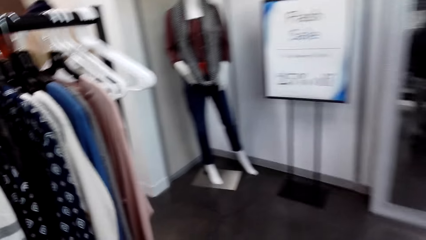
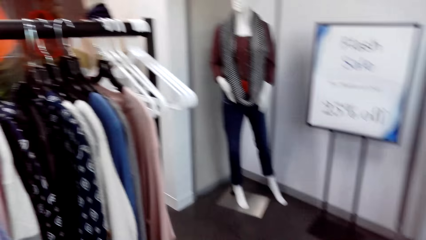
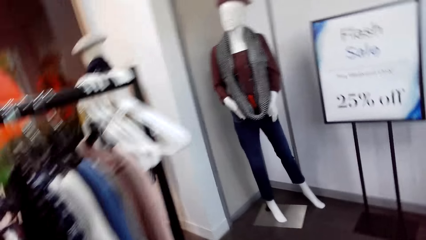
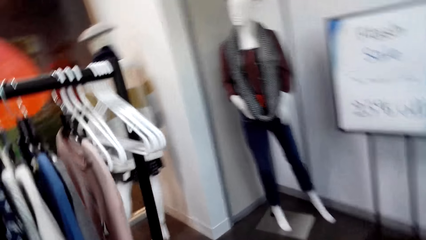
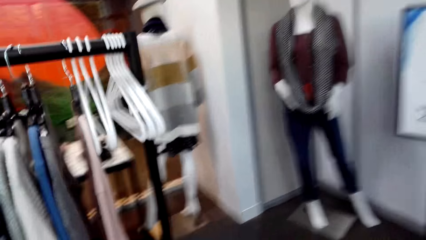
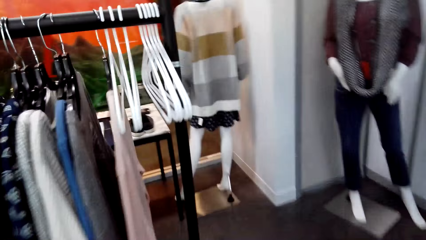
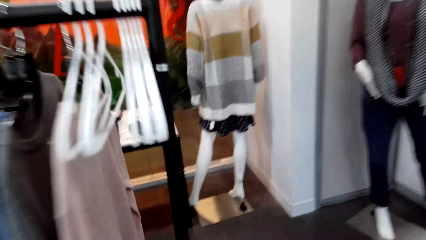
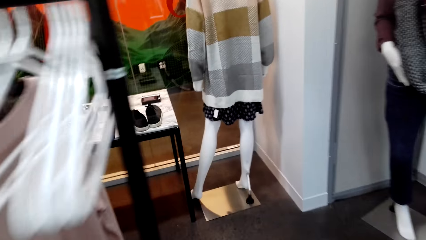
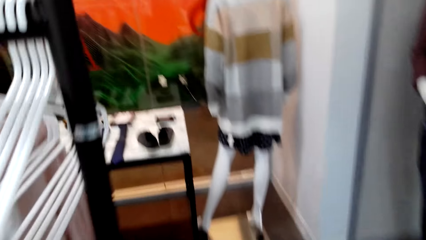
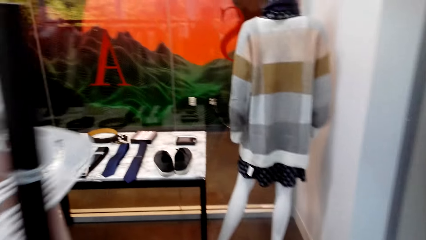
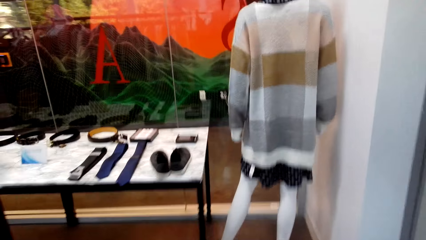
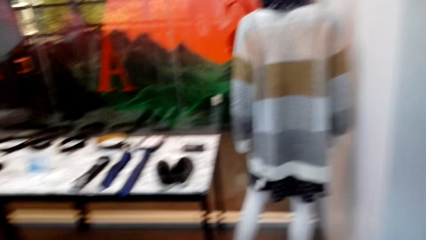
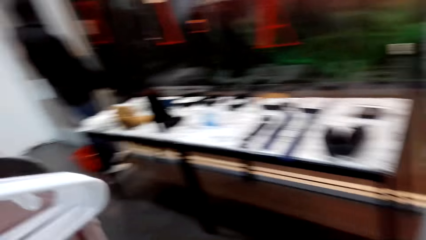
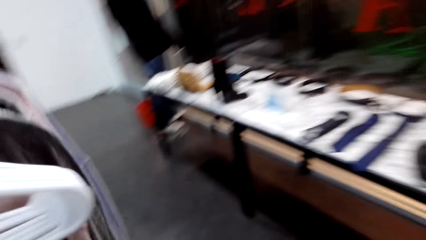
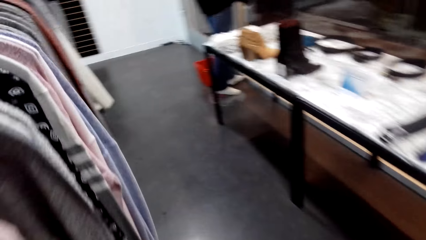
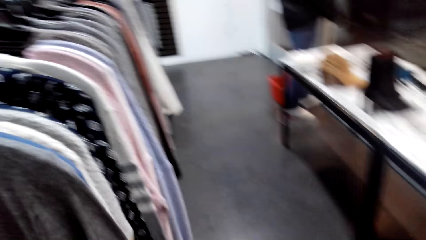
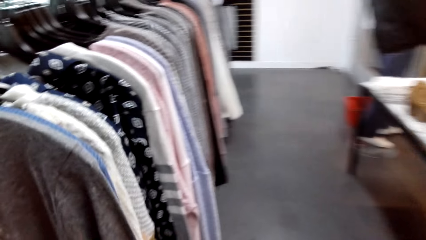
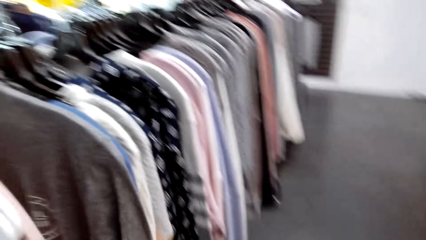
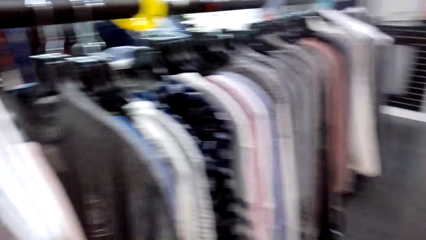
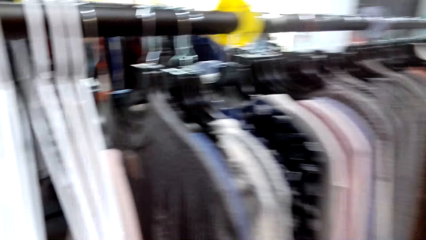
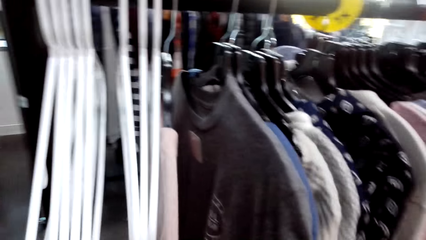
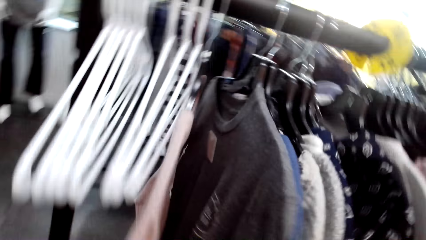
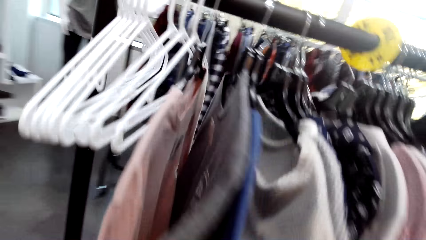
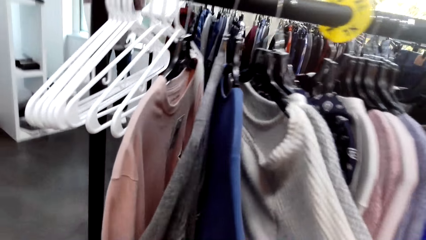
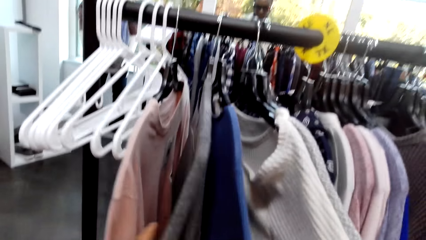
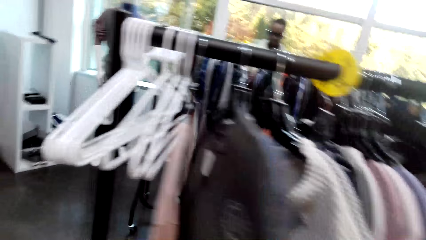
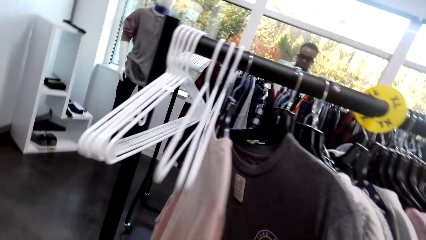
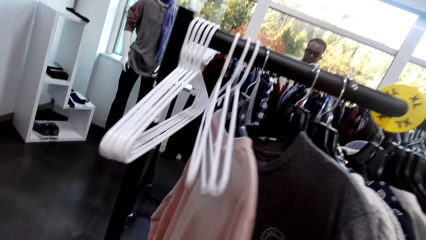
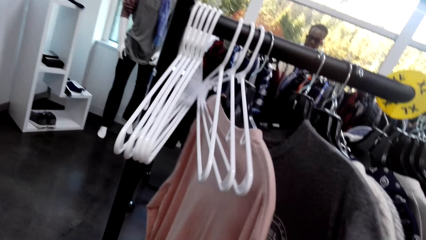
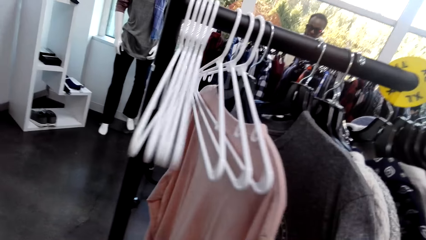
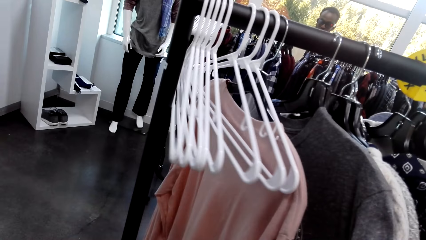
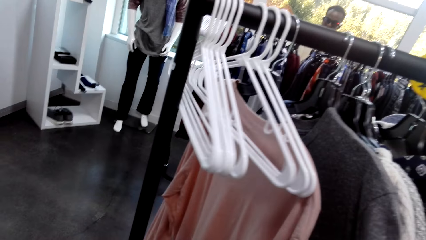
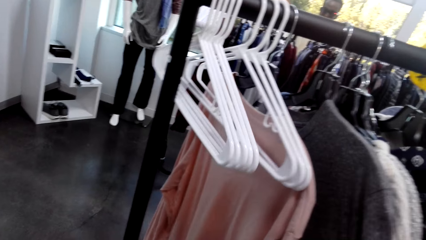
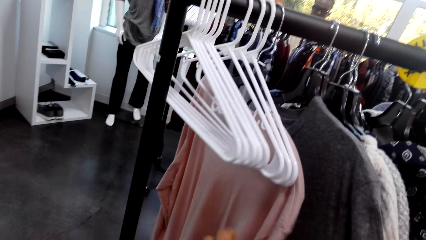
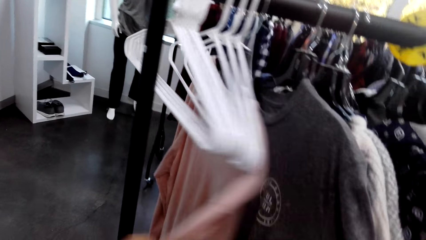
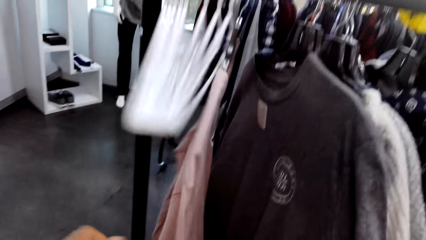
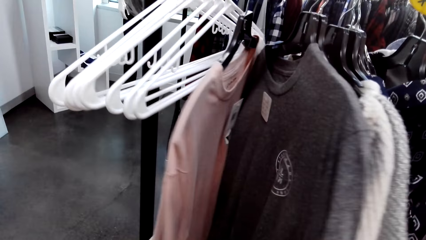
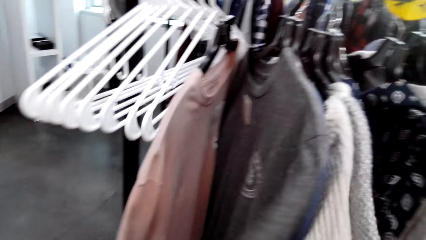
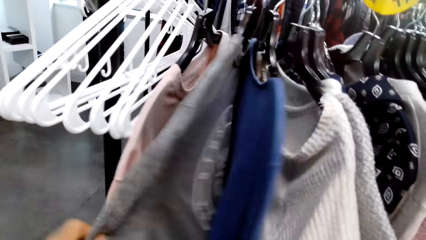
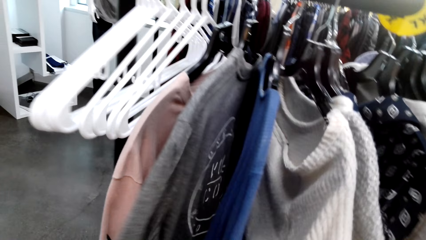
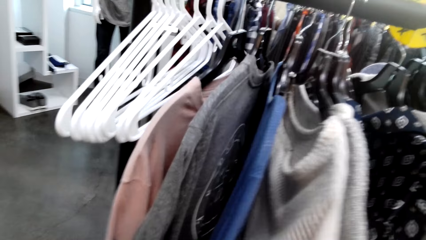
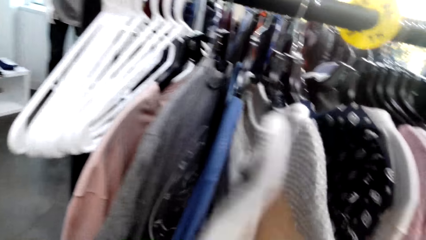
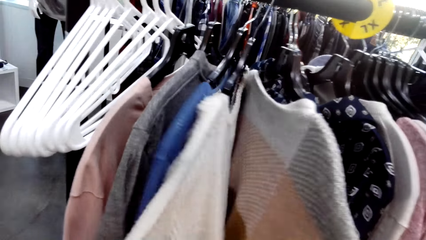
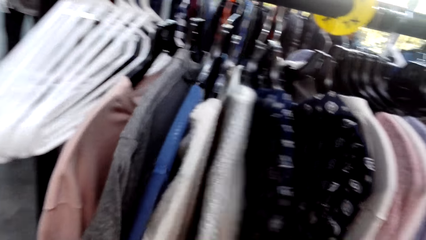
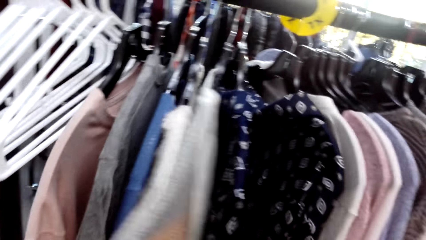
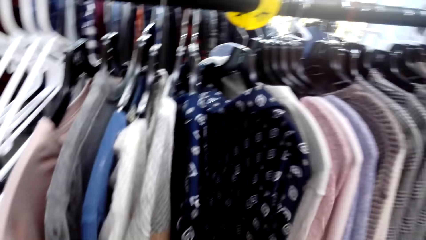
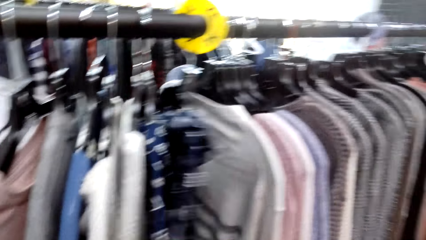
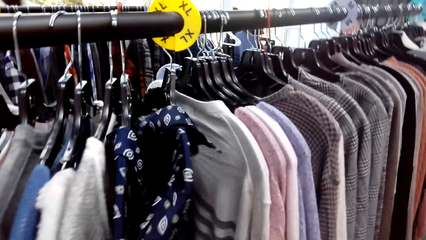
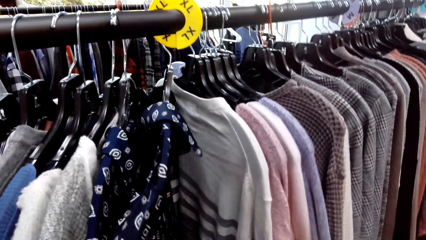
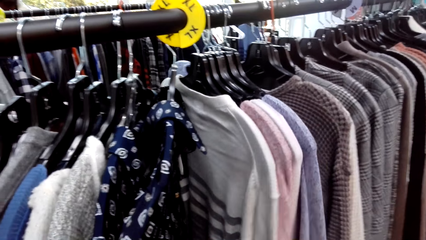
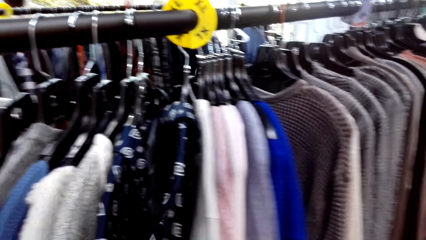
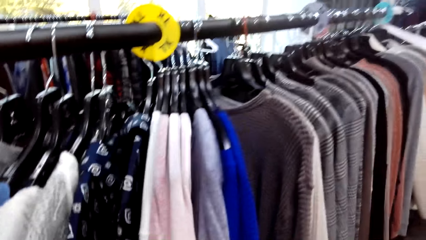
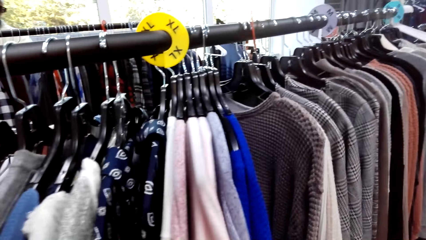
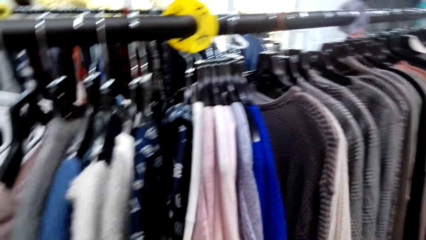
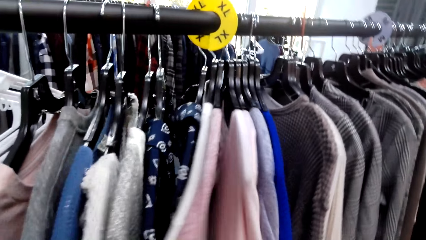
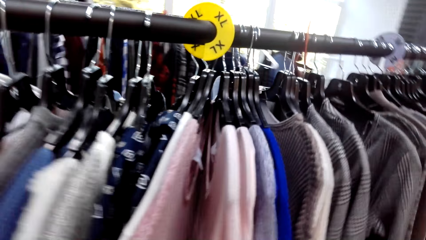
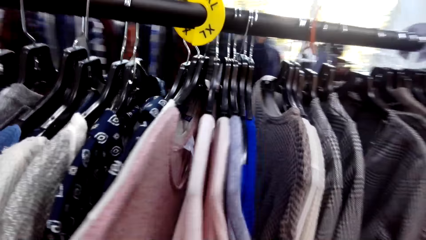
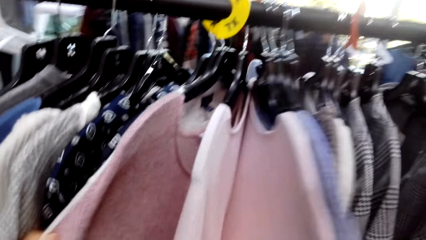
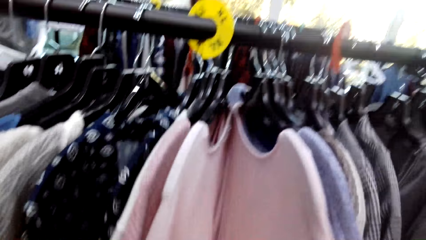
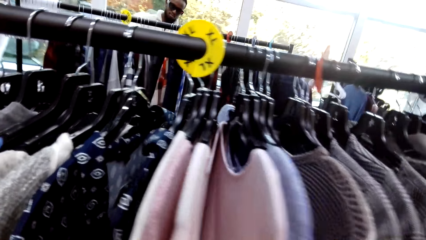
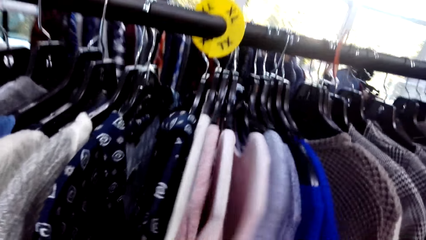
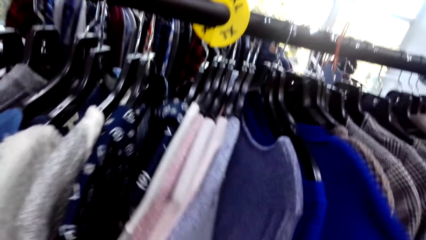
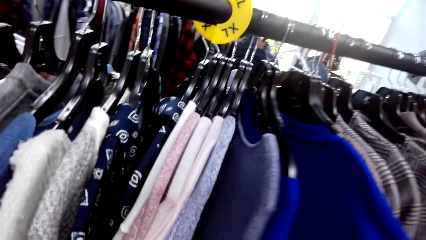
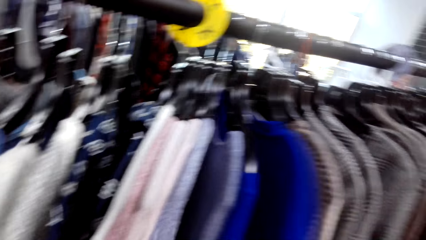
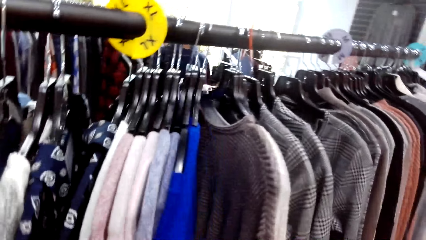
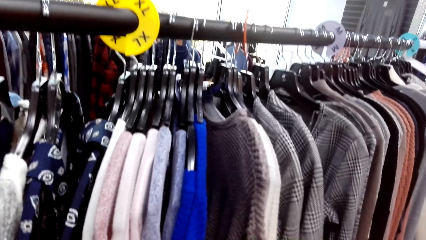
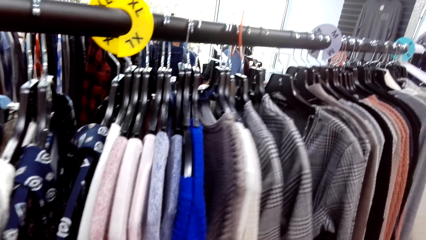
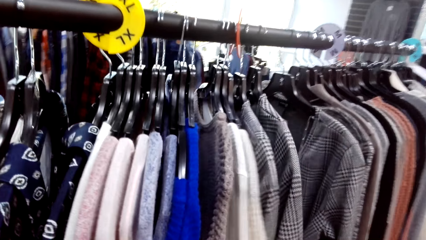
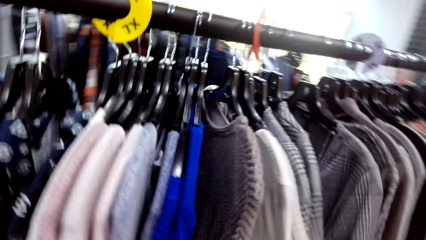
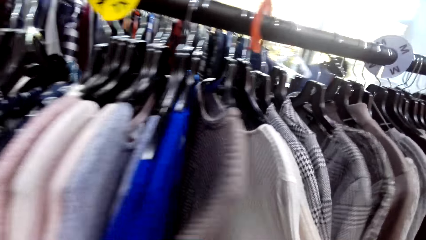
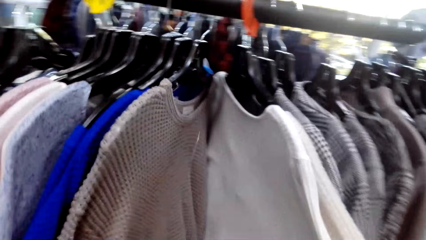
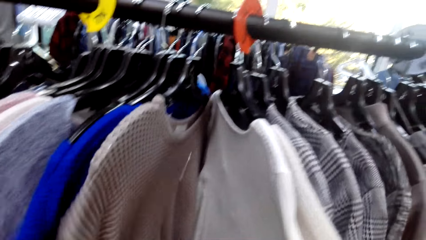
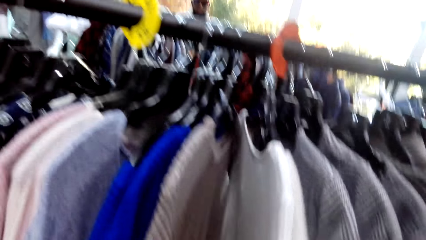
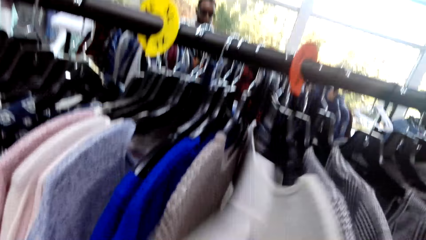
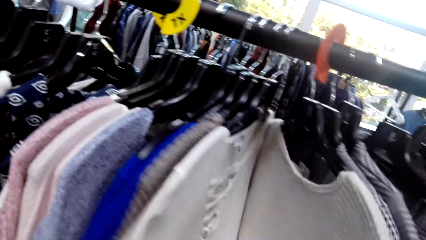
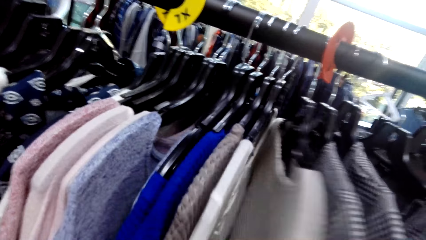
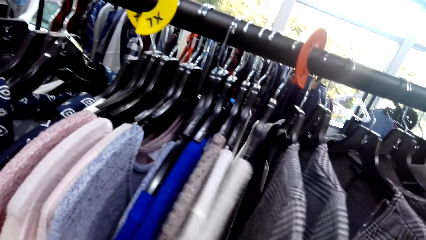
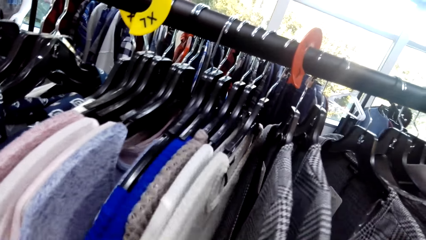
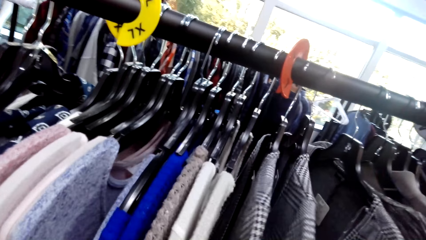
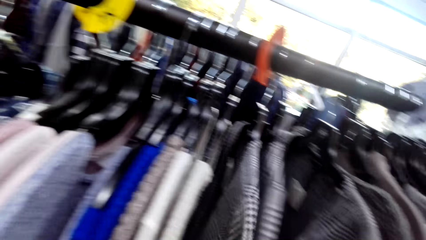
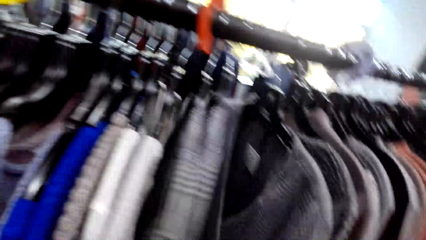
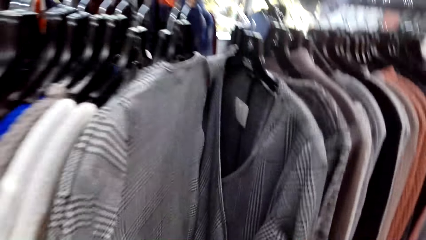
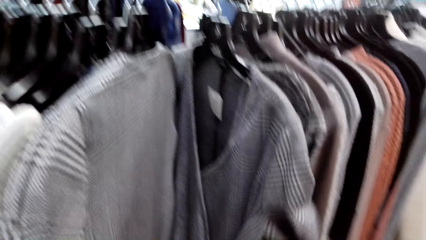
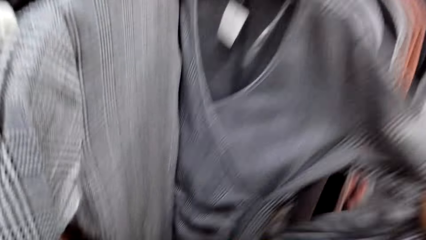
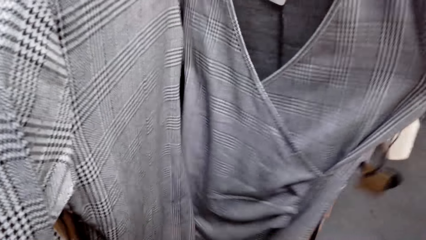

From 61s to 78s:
The camera wearer turns around. They move around the room. They touch the sweater. They move a cloth on the rack.
